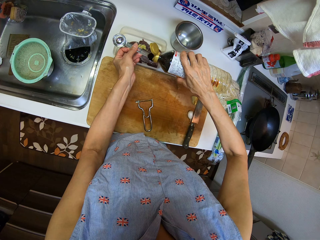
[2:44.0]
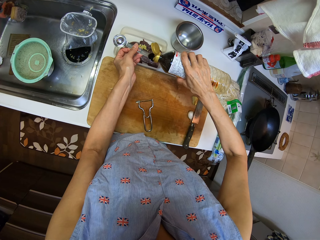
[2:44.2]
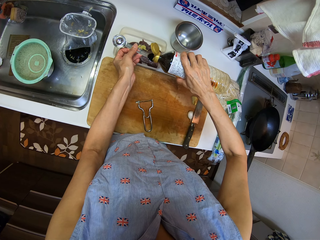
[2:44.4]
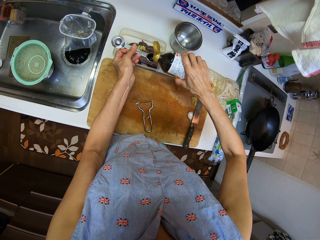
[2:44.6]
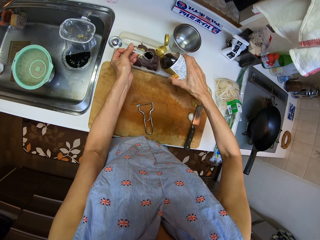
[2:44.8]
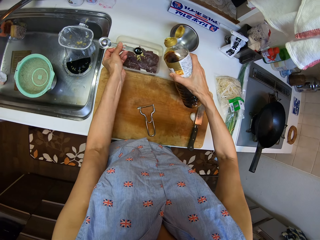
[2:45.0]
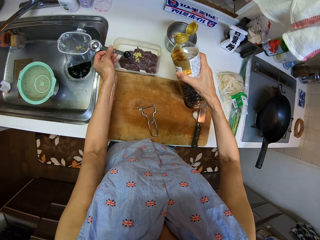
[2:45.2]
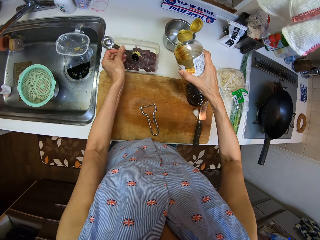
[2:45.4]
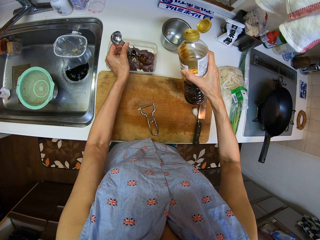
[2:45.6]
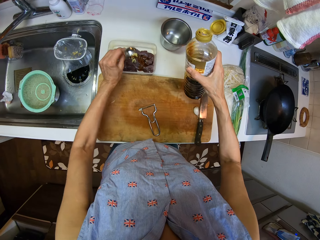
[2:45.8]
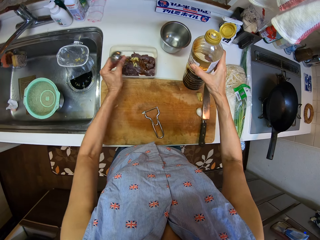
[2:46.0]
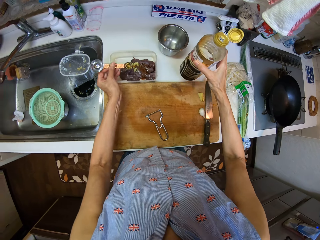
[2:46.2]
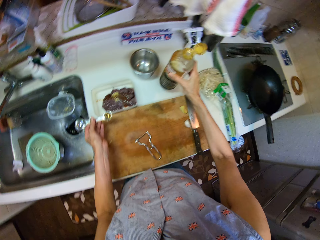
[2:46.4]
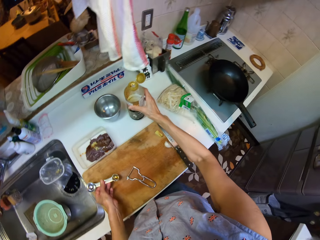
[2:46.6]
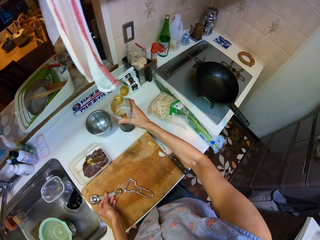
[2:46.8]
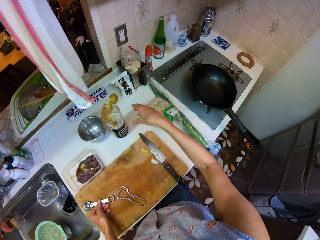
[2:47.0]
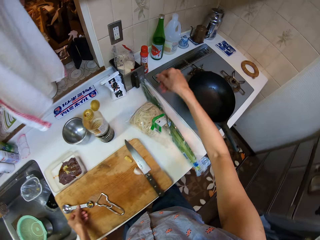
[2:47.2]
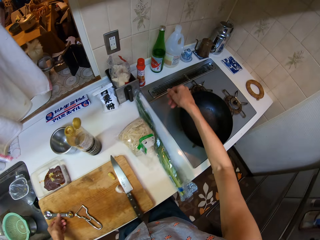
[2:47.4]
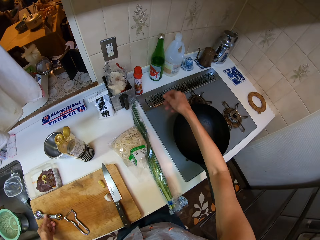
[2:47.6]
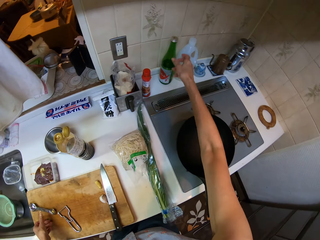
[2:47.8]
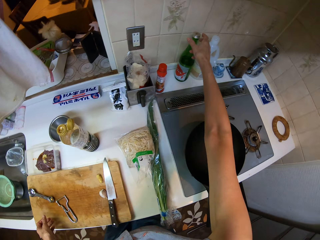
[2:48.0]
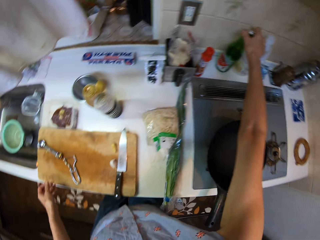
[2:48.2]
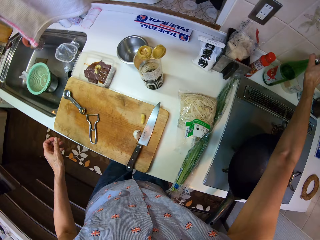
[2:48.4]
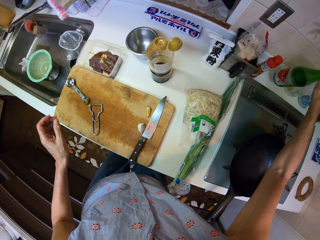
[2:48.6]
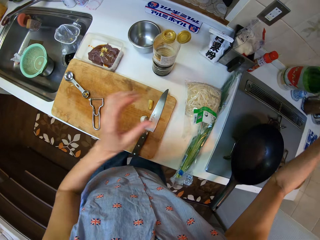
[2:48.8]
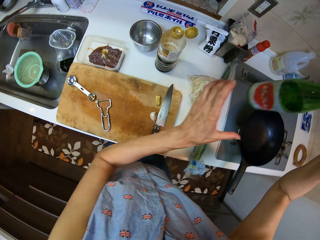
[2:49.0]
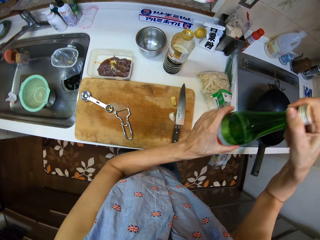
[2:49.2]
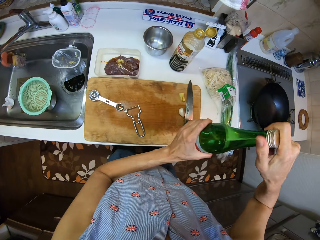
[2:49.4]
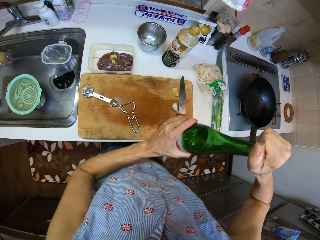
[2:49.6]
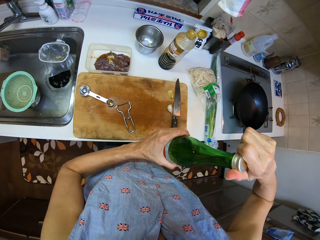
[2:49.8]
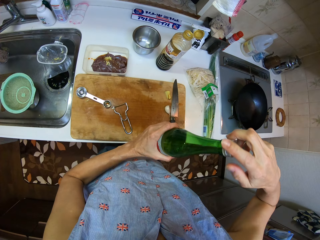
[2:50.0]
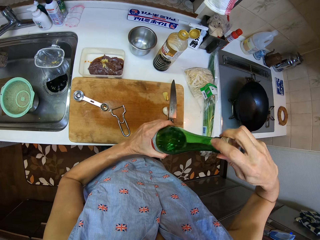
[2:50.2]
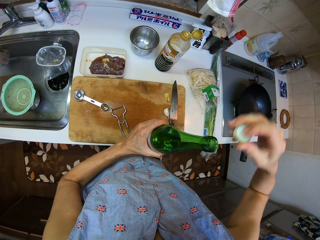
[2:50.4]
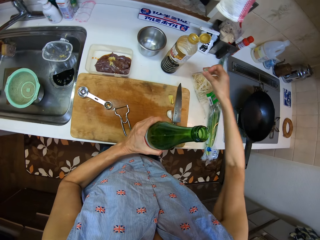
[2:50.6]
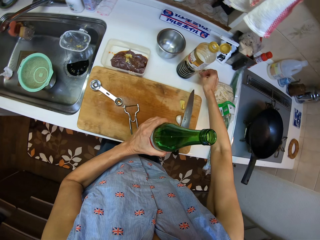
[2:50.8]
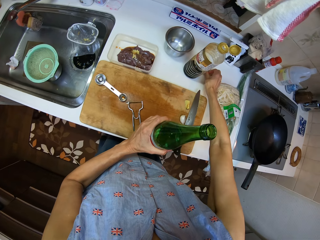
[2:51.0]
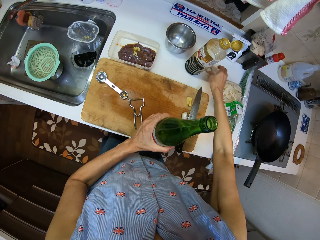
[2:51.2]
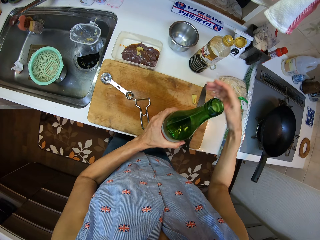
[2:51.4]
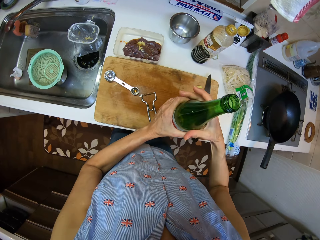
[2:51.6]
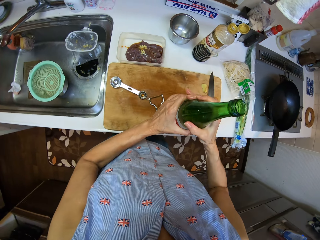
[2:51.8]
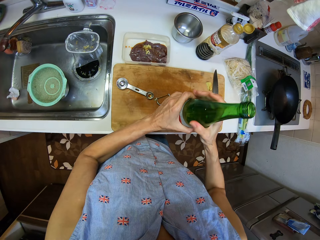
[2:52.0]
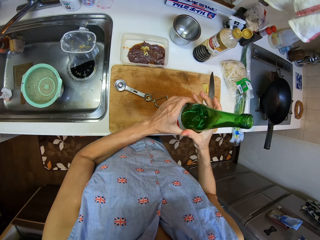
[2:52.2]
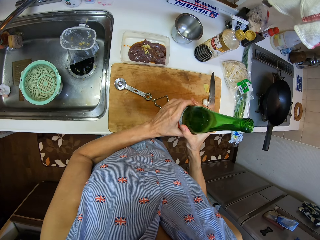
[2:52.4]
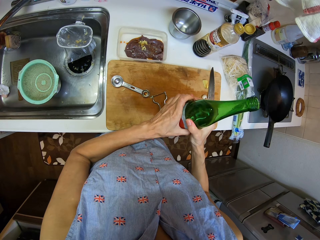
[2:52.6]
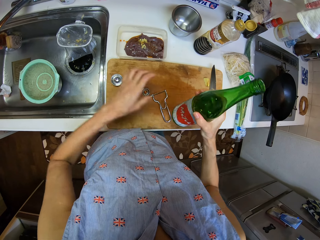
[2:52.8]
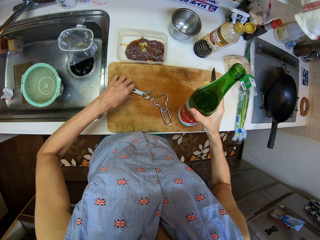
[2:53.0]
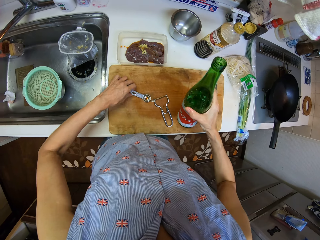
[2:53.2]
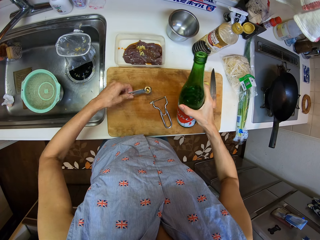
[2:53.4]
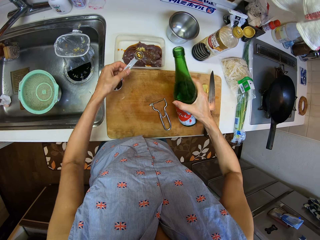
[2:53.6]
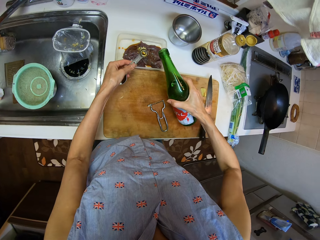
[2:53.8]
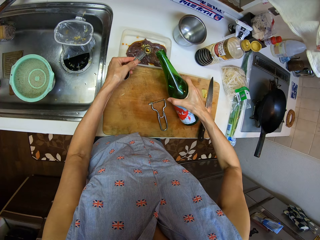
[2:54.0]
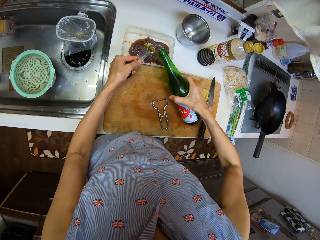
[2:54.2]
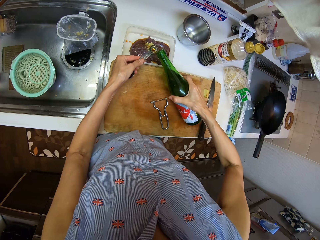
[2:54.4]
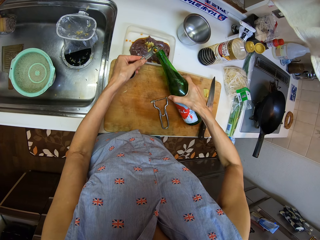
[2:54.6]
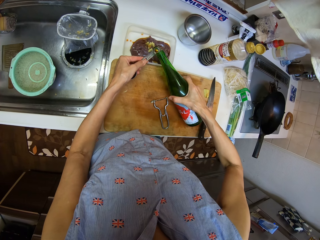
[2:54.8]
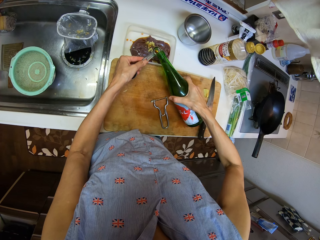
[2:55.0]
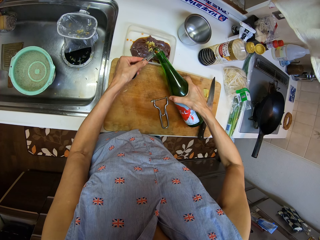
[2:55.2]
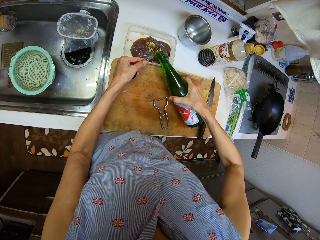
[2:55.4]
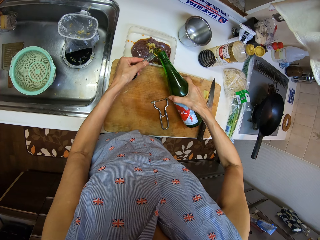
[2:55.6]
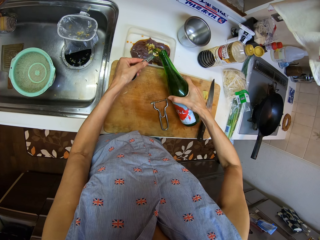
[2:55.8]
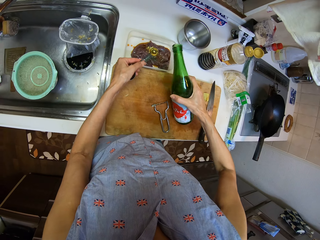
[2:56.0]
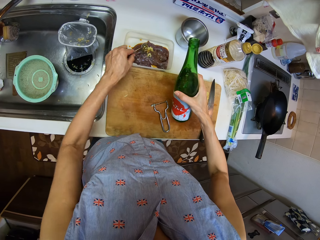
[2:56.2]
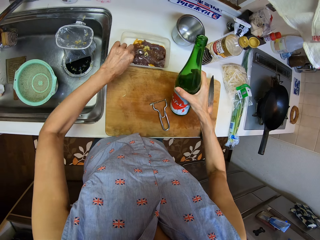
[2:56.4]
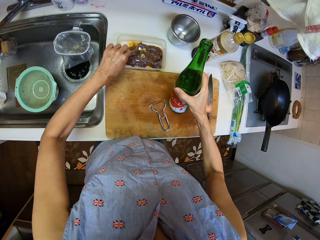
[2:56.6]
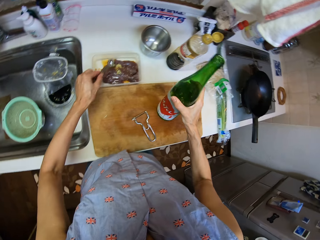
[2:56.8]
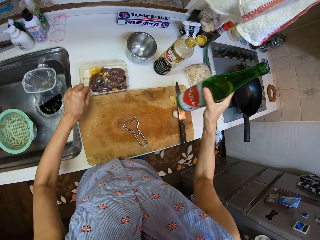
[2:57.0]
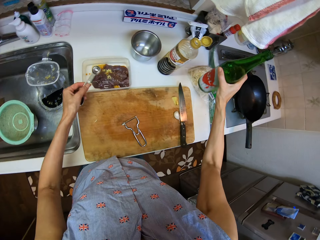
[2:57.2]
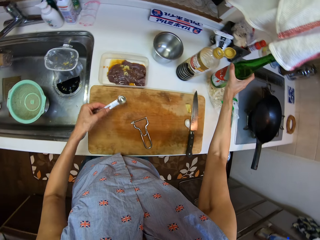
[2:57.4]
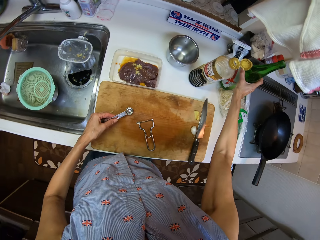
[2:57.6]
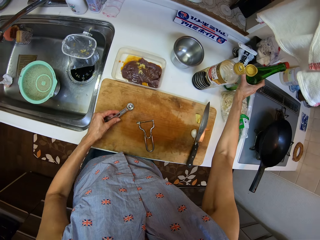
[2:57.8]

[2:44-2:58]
The camera wearer pours something in the measuring spoon. They pour the oil in the spoon into the plate. They drop the measuring spoon and the bottle on the counter. They pick up another bottle from the counter, open the bottle and drop the bottle cover on the counter. They pick up the measuring spoon. They pour the oil into the spoon from the bottle. They pour the oil in the spoon into the plate.

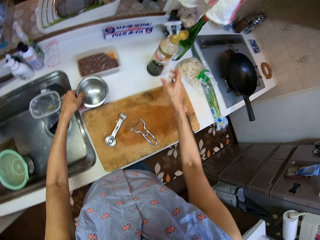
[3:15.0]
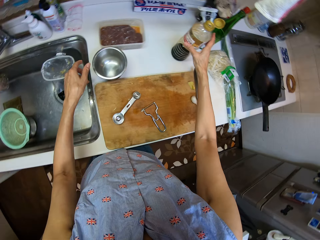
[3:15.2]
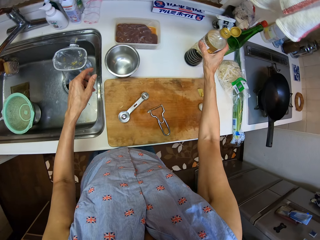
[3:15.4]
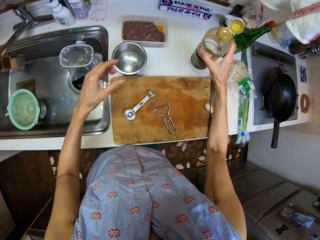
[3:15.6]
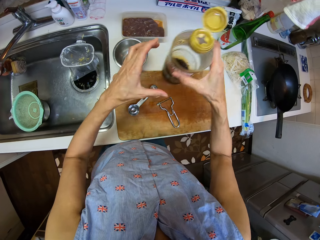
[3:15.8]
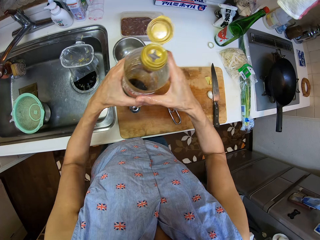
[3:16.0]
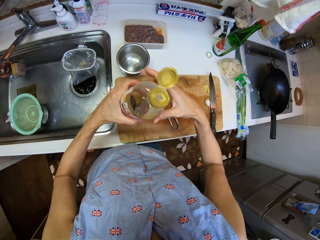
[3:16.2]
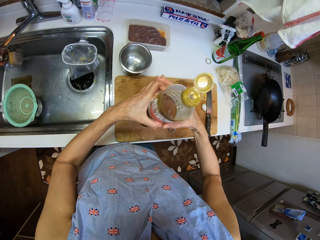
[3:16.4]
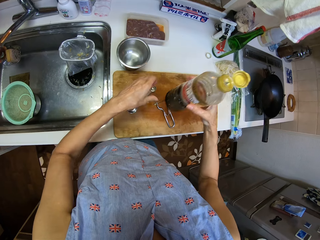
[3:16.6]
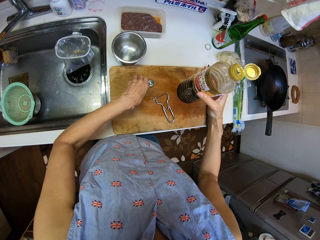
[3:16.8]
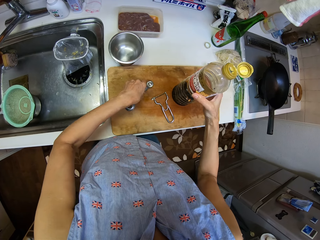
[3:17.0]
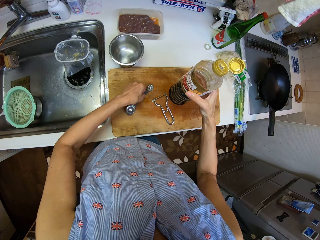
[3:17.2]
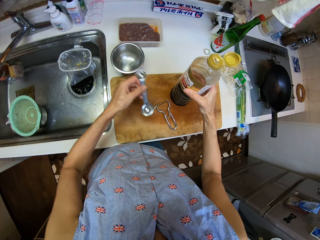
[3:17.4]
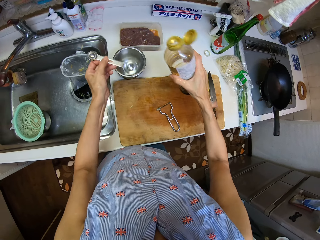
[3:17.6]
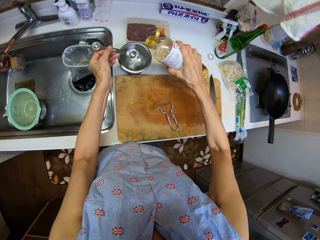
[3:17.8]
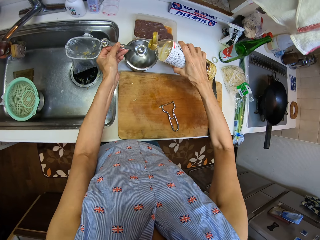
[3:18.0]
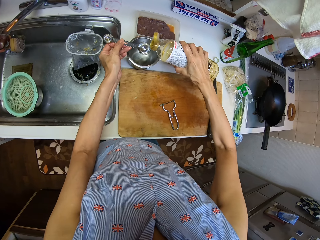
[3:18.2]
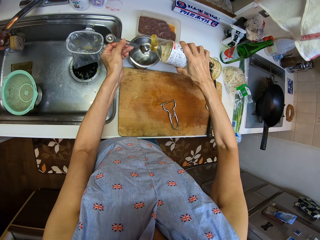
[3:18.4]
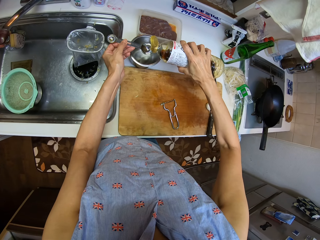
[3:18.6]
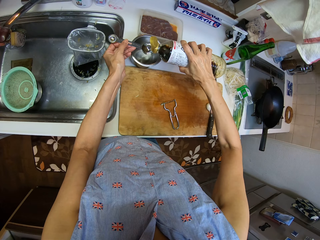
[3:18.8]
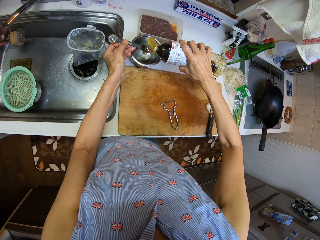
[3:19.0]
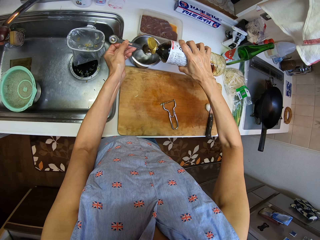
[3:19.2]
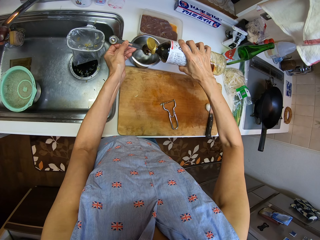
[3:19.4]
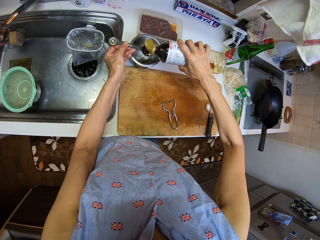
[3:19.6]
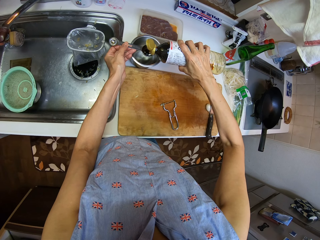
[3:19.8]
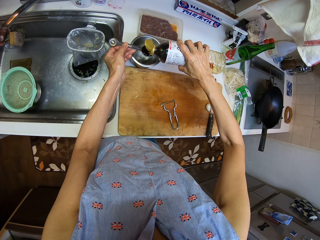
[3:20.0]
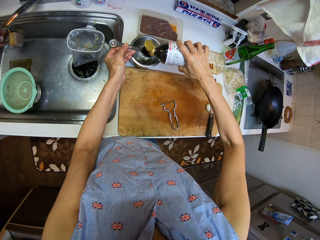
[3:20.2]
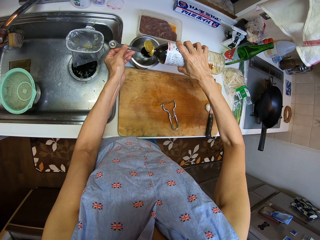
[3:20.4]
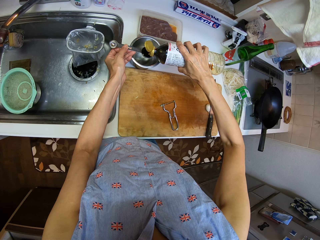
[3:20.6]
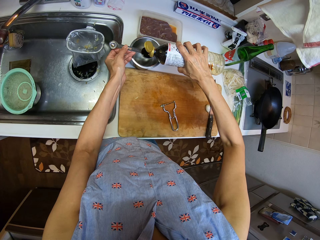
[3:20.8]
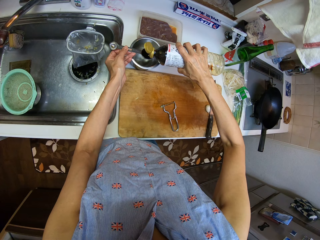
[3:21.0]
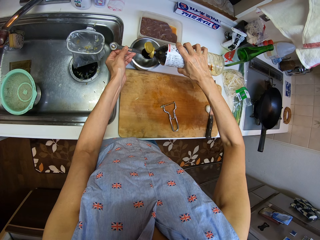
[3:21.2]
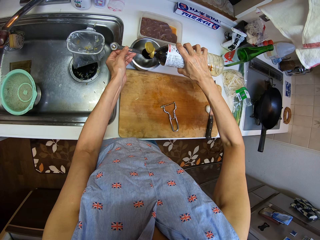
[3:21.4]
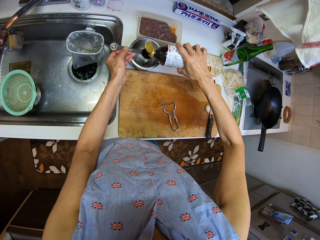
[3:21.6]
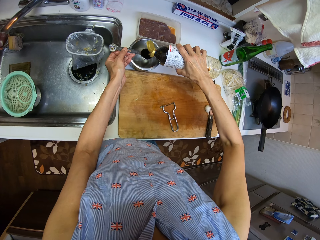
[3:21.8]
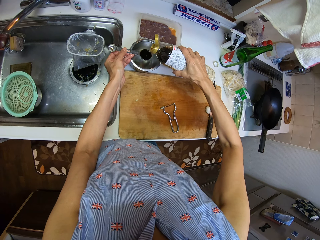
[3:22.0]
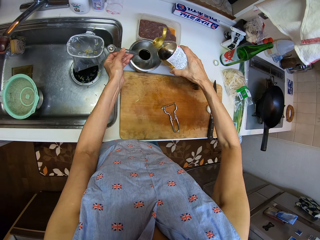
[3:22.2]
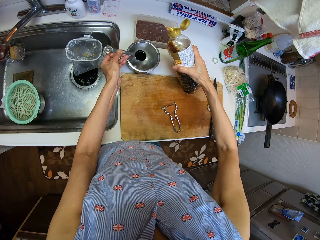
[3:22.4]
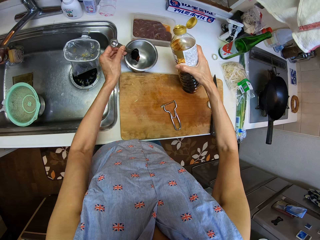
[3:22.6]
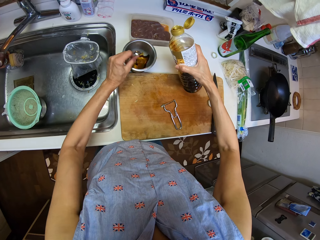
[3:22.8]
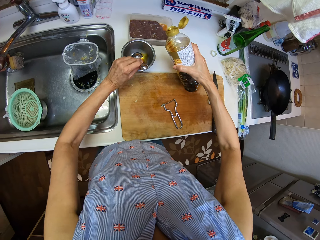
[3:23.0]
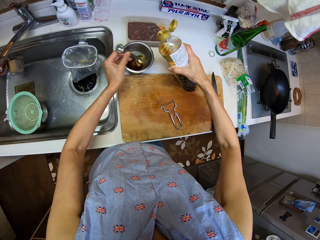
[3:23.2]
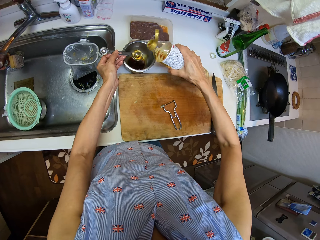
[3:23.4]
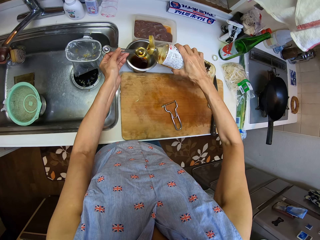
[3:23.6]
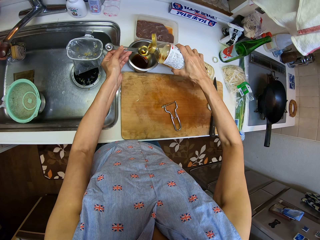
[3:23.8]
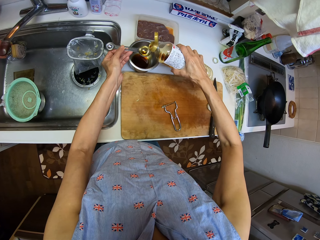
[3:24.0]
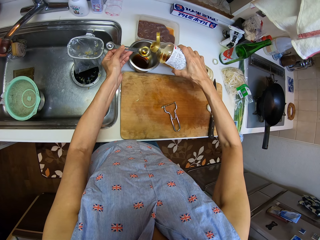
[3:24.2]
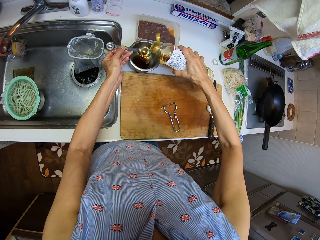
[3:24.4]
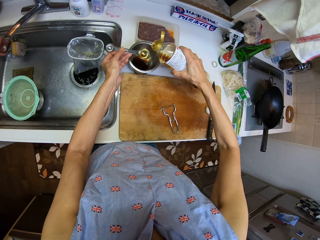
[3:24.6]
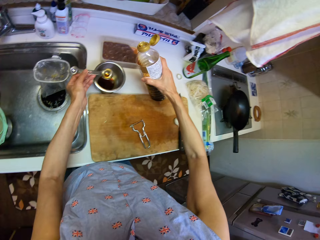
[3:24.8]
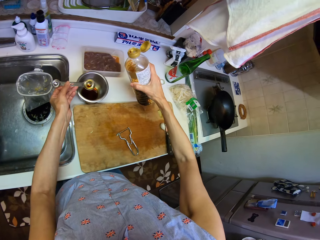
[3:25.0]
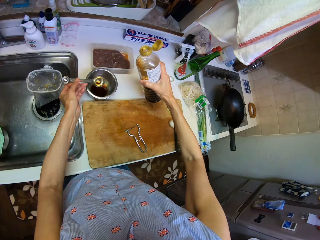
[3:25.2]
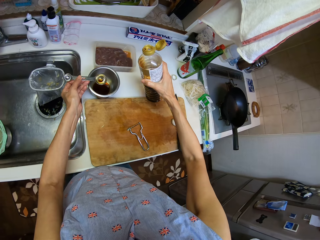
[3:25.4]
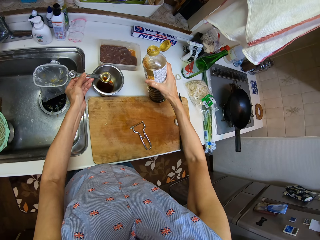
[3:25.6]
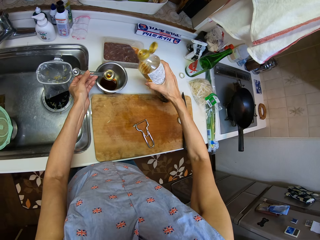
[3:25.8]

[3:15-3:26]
The camera wearer drops the pot. They take a bottle from the counter. They take the measuring spoon from the table. They pour the oil into the spoon from the bottle. They pour the oil in the spoon into the plate or cooking pot. They pour the oil into the spoon from the bottle.
